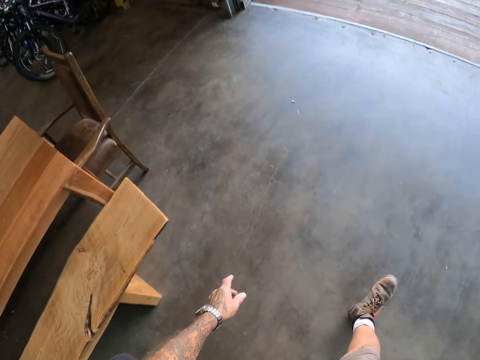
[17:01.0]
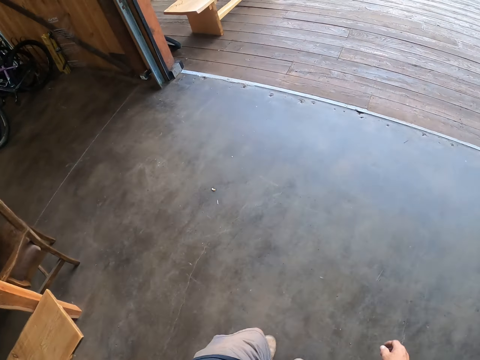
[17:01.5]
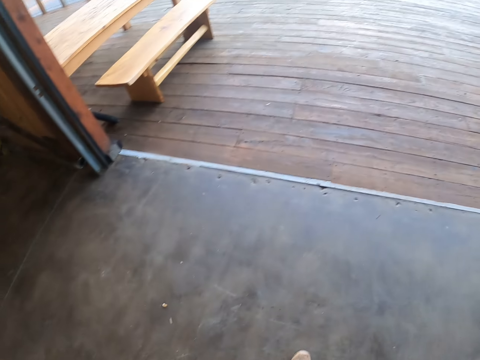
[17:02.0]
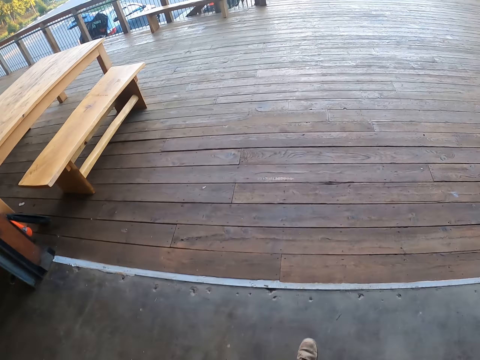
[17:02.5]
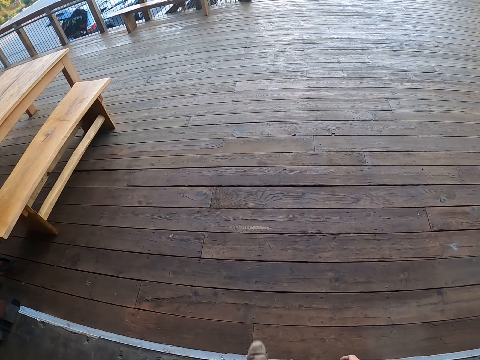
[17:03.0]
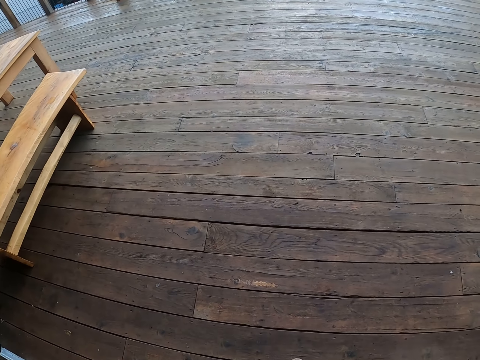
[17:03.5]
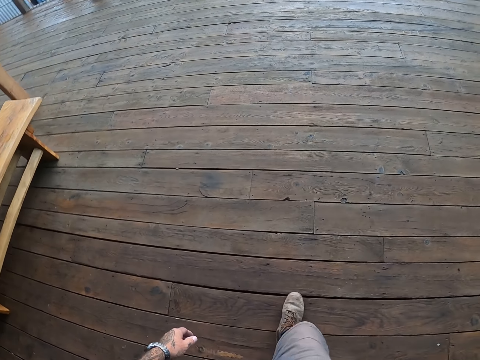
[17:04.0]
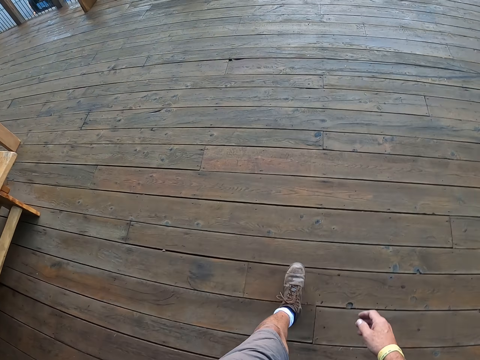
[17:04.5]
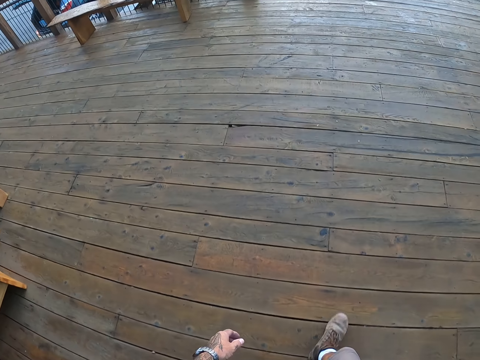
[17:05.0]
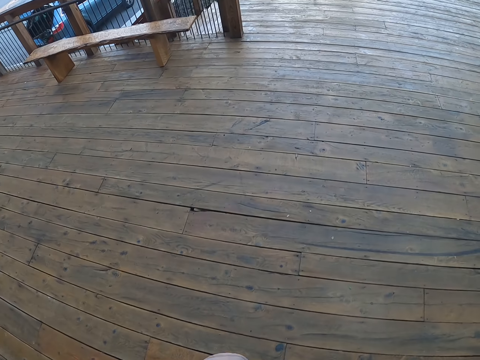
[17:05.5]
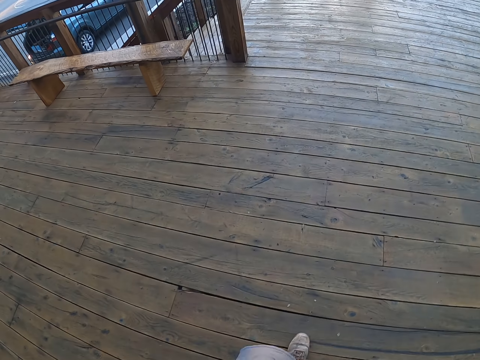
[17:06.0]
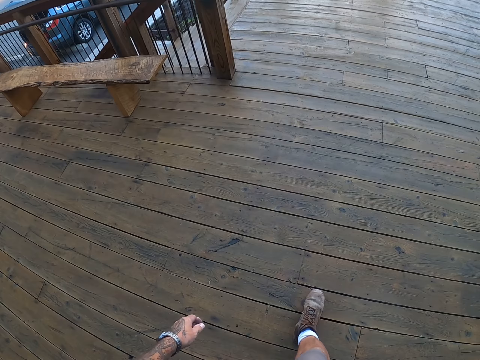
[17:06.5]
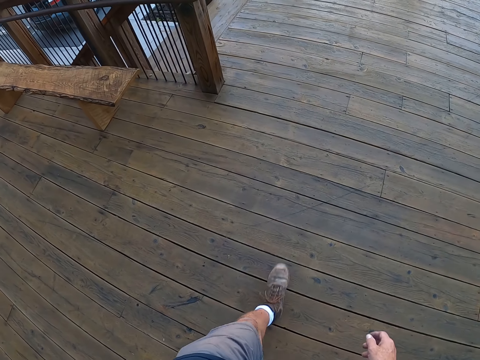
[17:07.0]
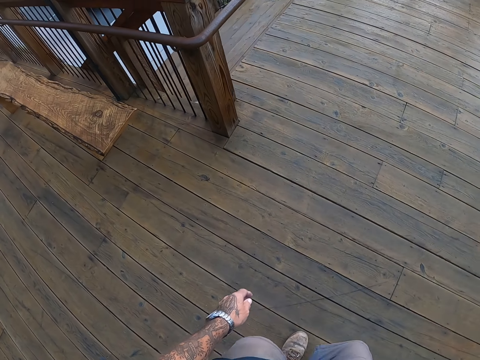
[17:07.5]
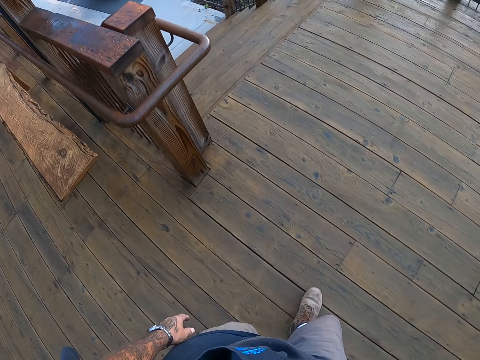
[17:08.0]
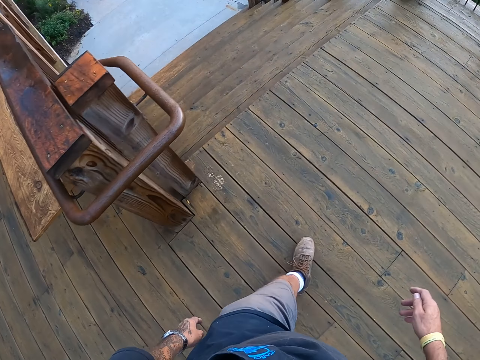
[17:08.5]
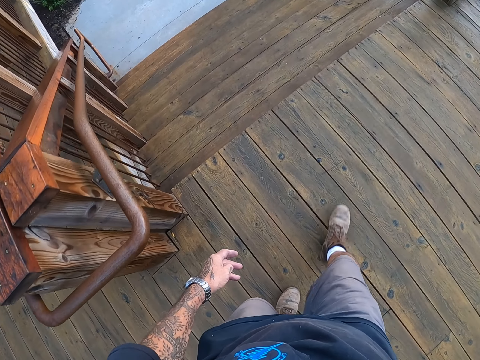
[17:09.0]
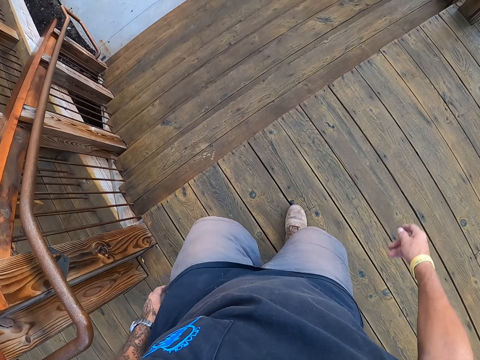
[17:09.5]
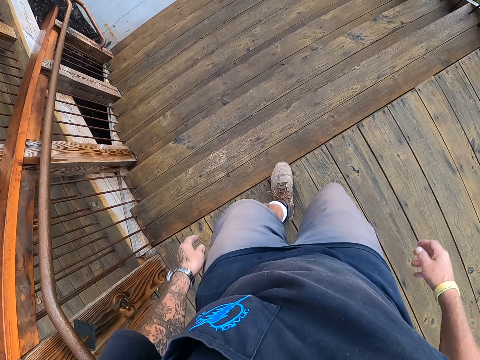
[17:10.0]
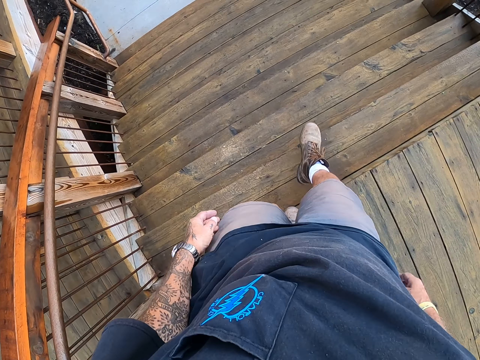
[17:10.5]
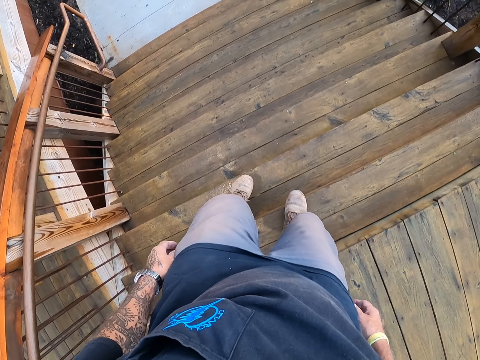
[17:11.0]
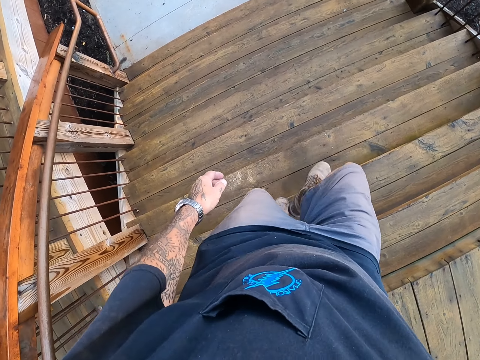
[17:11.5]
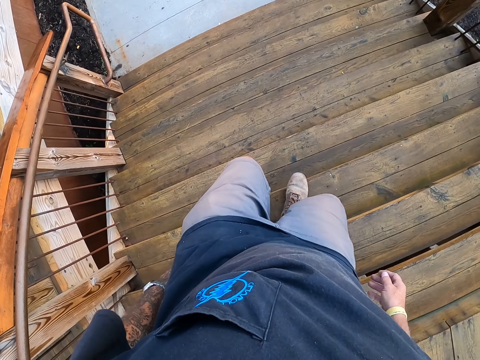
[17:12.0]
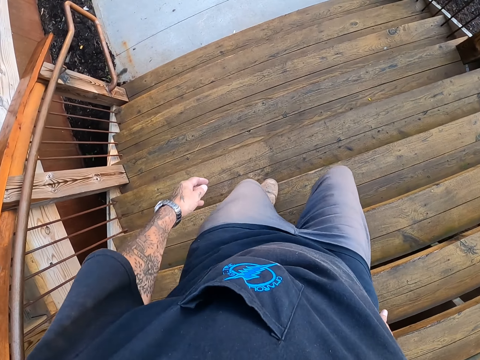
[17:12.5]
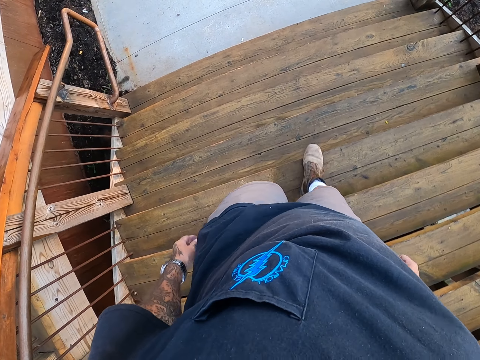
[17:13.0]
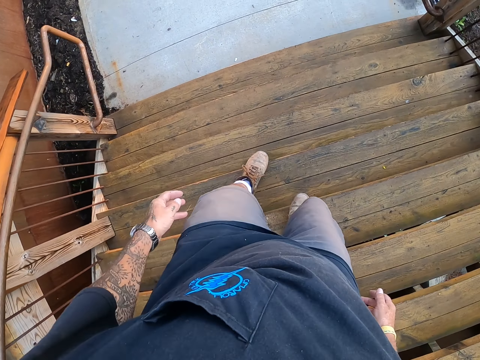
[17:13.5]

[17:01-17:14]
The camera wearer walks on the slab. They climb down the staircase.

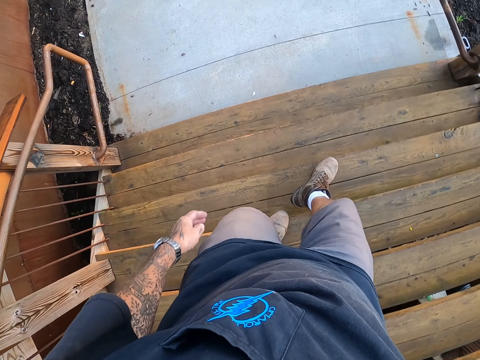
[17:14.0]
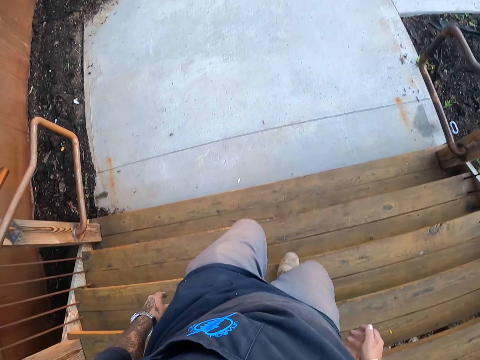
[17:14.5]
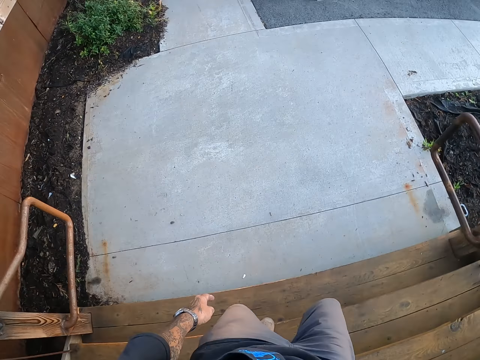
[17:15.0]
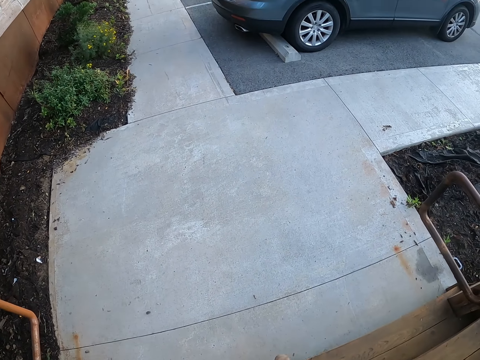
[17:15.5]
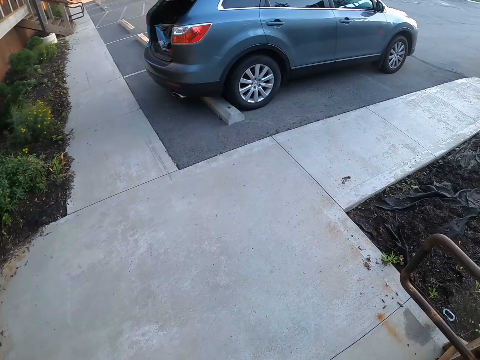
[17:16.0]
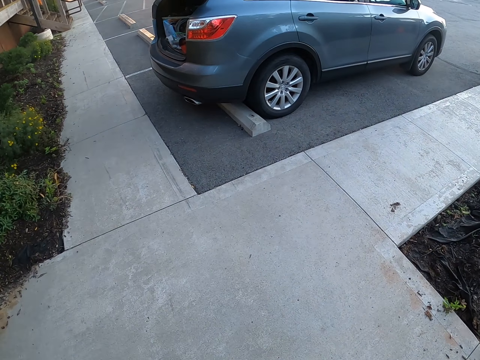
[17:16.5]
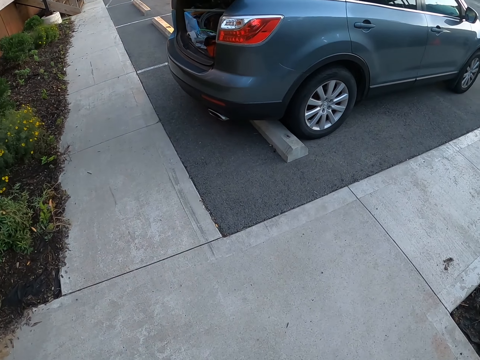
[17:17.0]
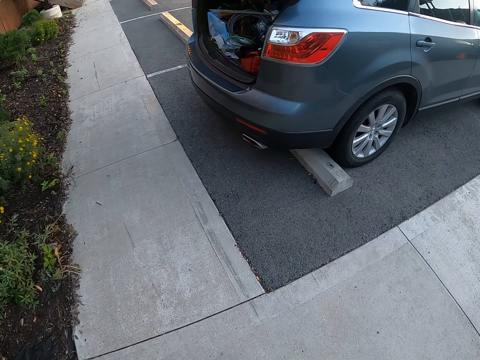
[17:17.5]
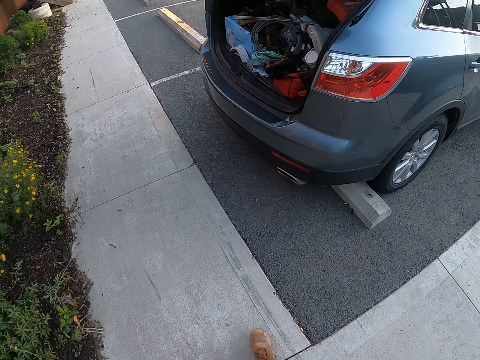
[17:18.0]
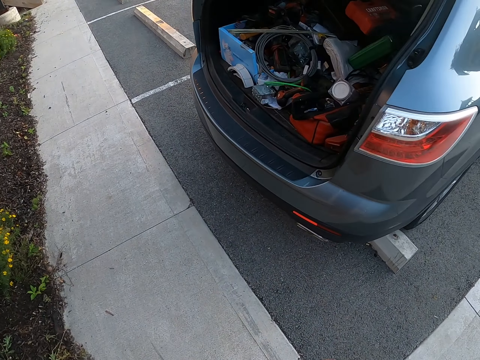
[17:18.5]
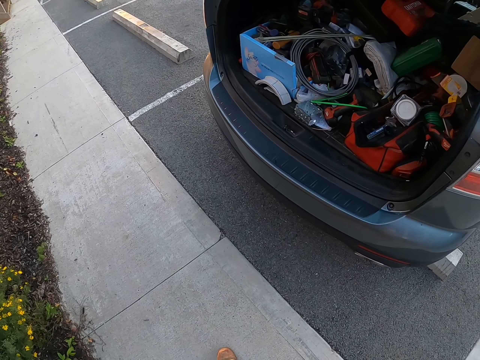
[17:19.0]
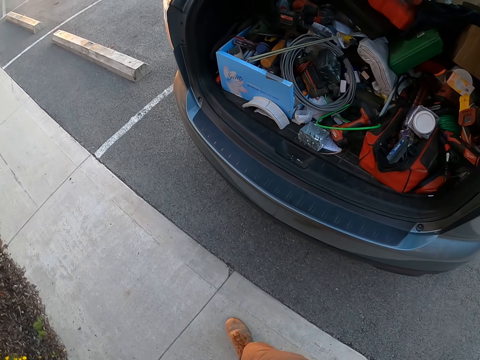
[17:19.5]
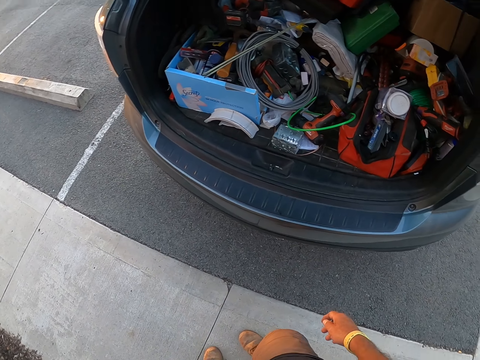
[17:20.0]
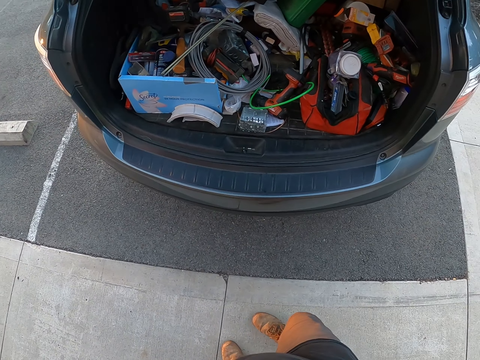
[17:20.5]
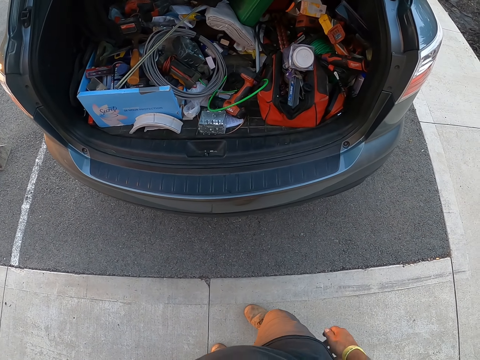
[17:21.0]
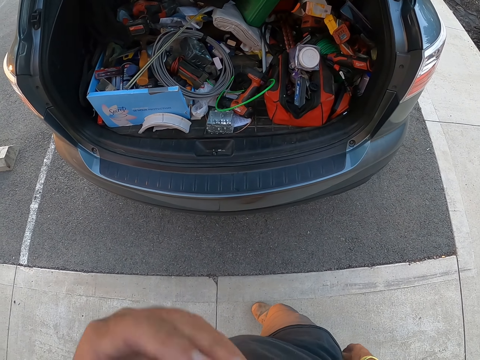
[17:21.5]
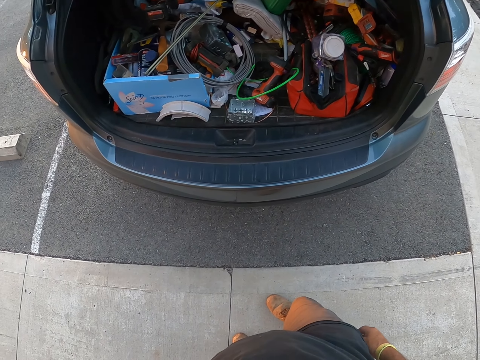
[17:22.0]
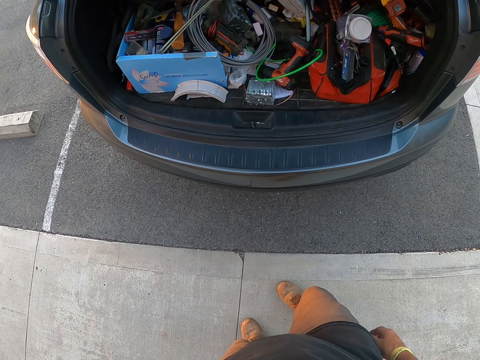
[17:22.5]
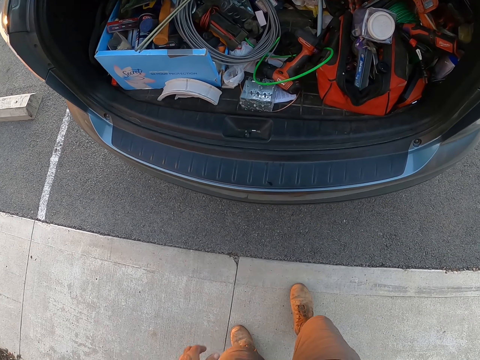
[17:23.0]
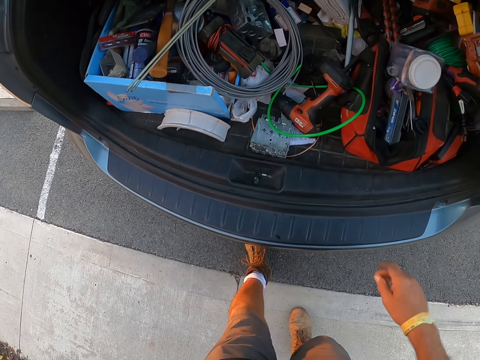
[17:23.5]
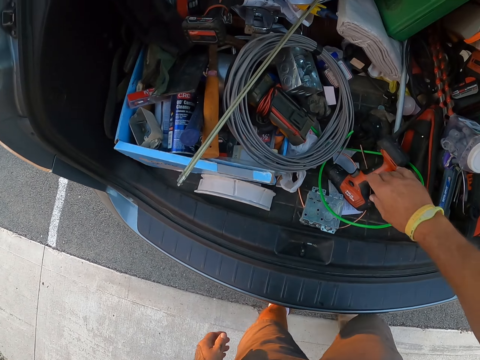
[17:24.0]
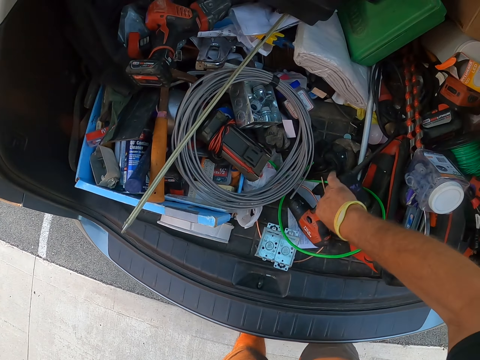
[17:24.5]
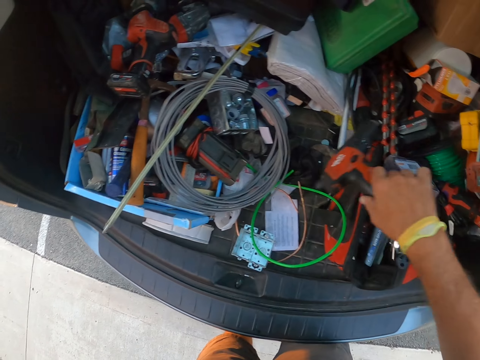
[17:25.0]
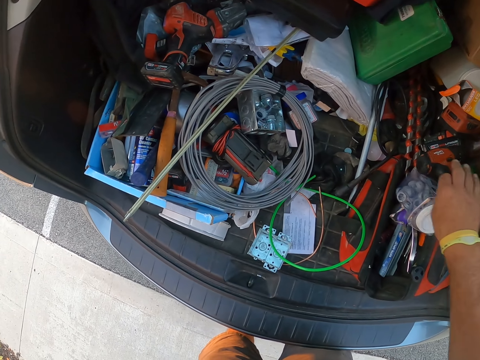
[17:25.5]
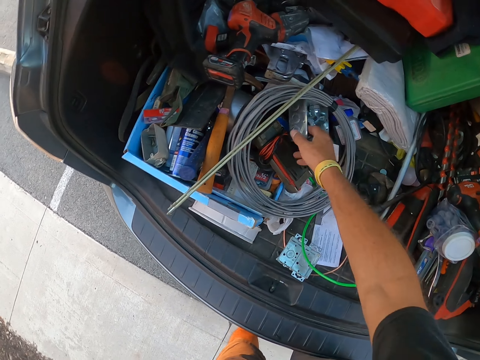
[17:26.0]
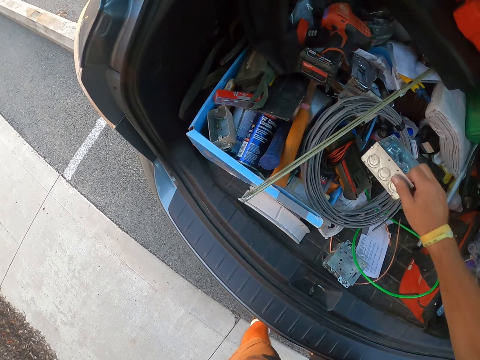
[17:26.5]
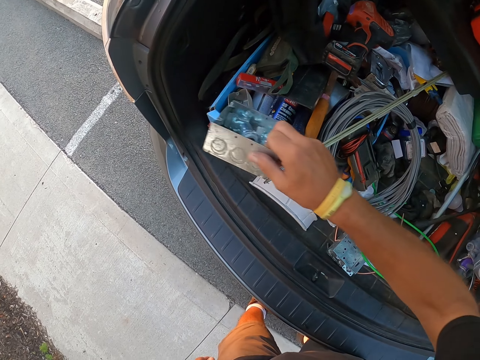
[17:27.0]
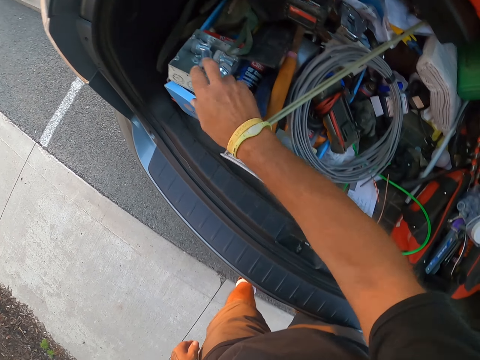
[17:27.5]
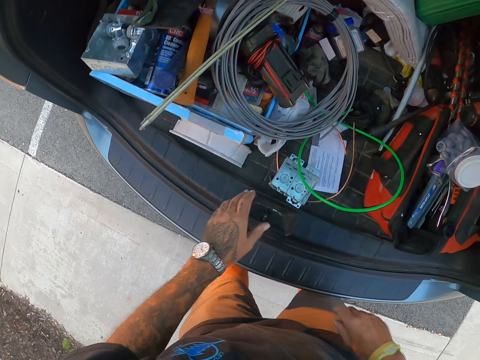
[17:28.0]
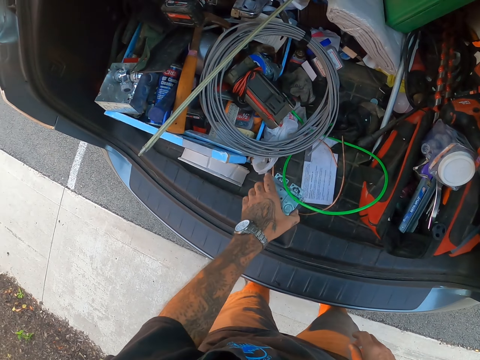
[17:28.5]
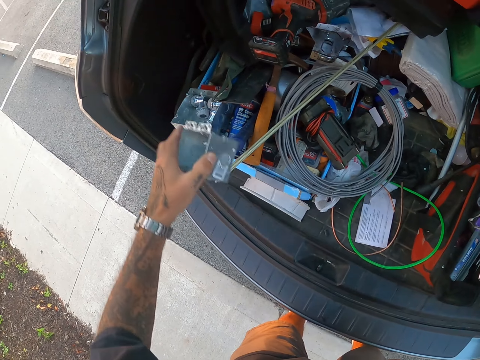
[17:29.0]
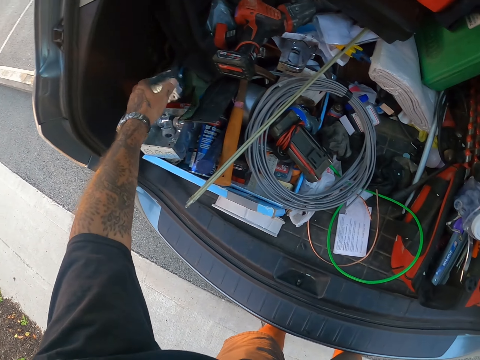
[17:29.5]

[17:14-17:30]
The camera wearer walks on the slab towards the car. They stare at the boot, move a drill gun in the boot, move a metal box in the boot, and touch the metal. They move the metal box in the boot again.
